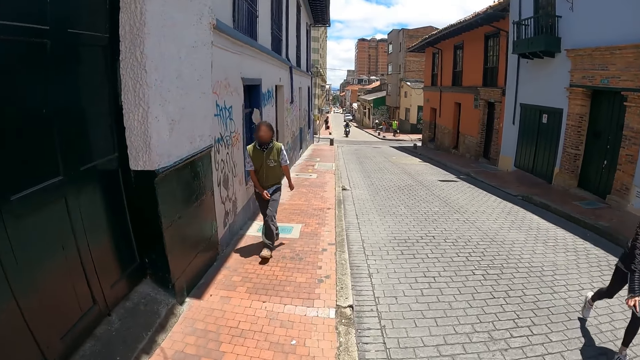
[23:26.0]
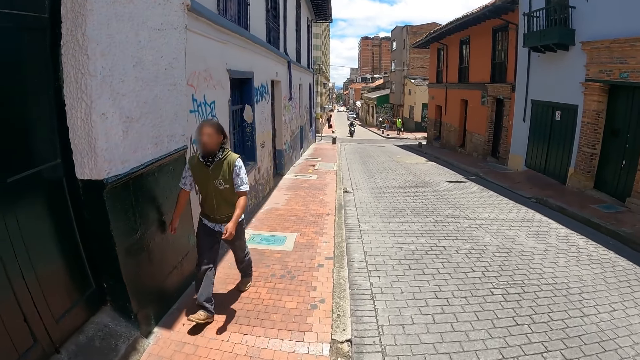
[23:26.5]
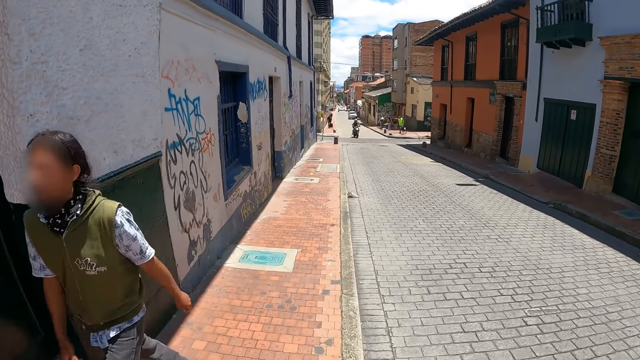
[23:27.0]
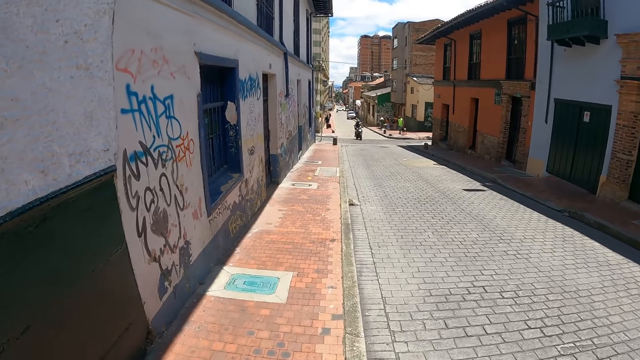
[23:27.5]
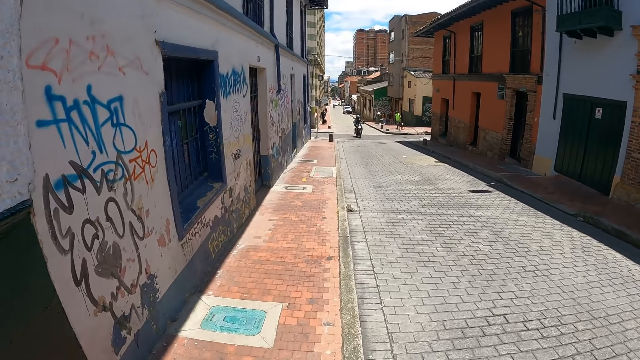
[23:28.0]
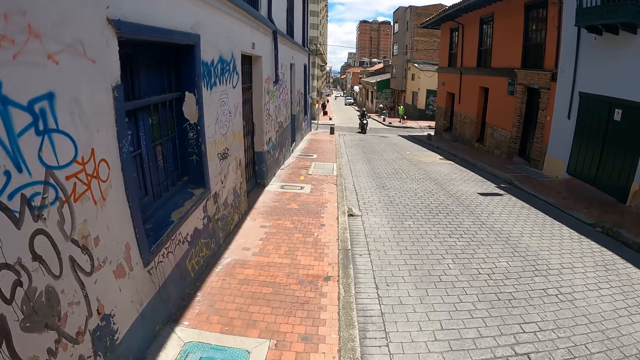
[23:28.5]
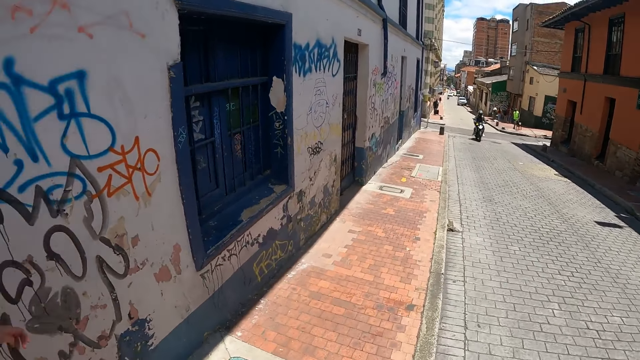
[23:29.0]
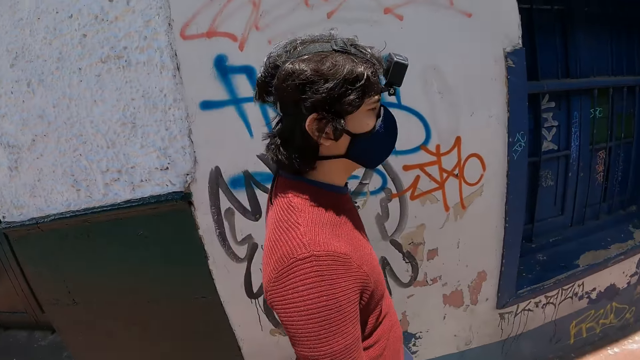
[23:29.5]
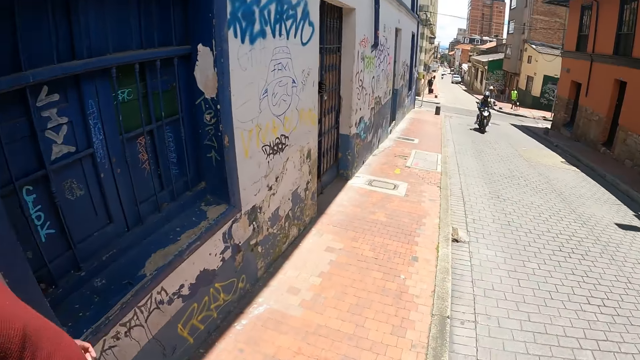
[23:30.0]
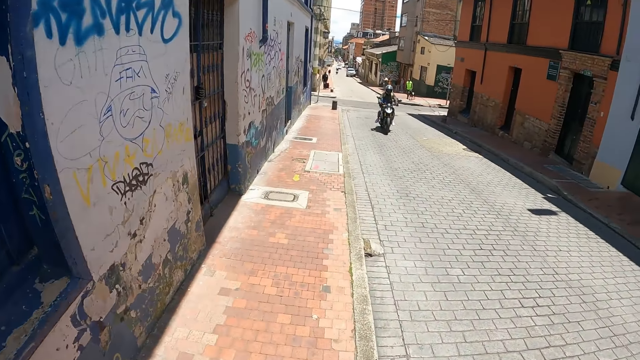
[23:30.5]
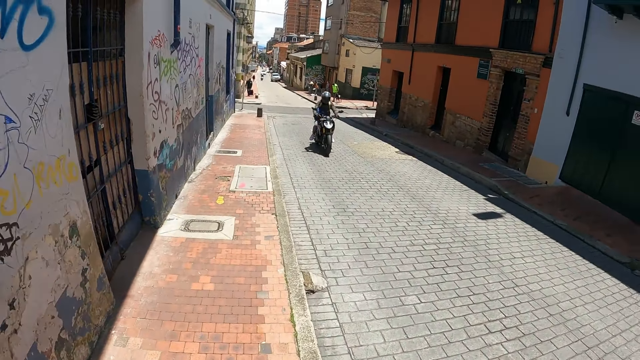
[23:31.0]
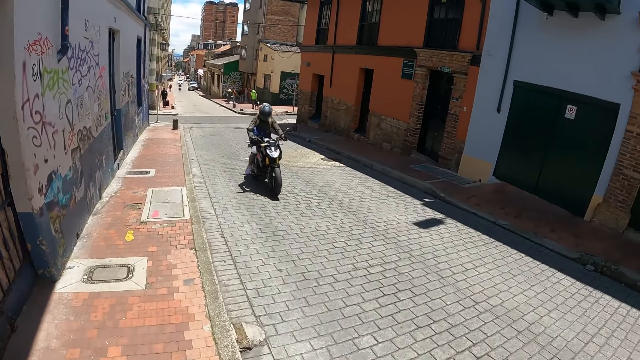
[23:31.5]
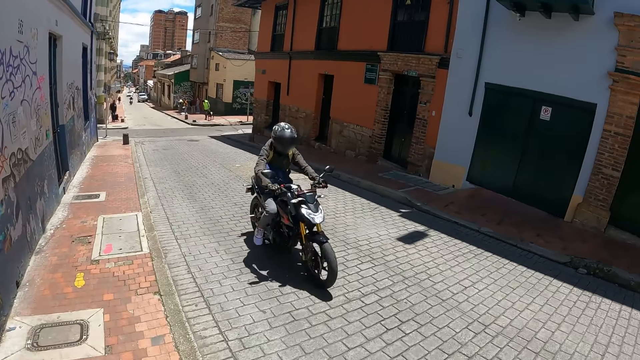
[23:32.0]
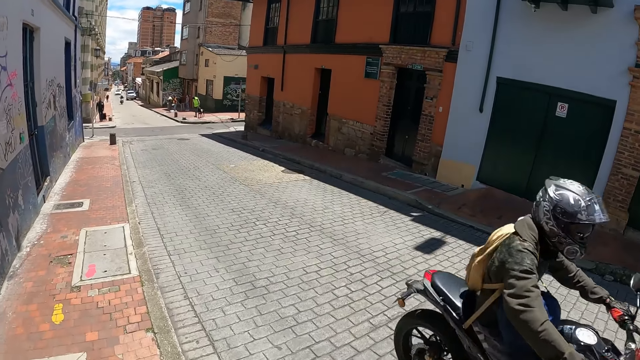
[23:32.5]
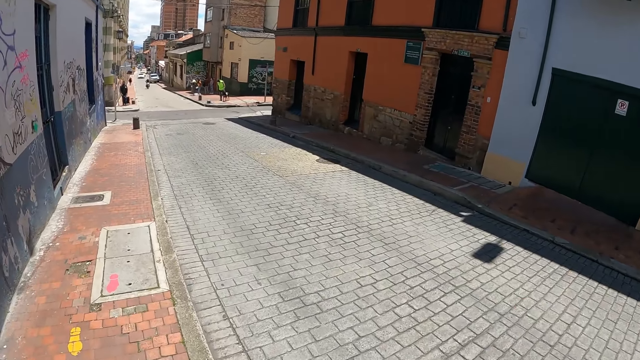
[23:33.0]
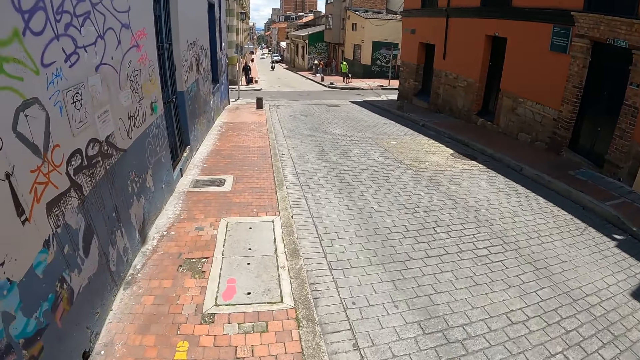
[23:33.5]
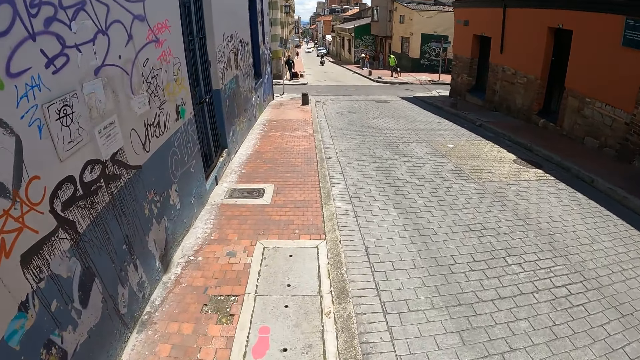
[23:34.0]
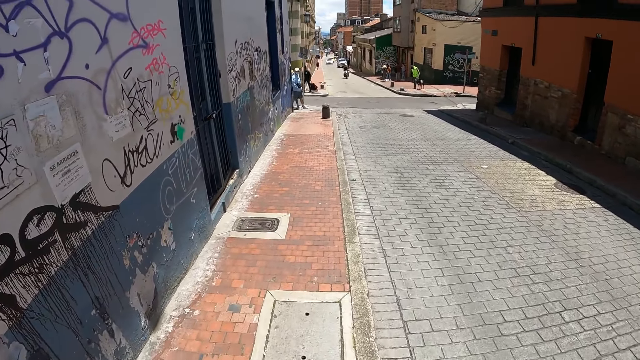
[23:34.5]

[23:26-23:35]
The camera wearer turns and walks along a street.

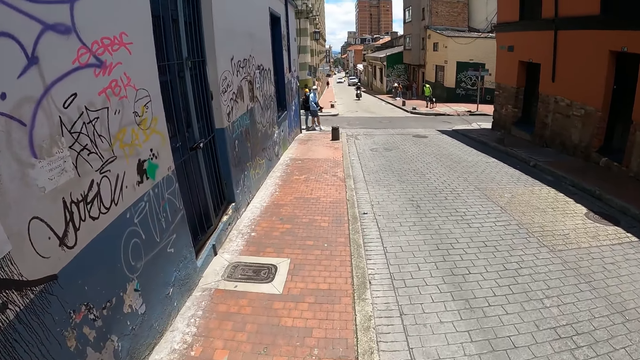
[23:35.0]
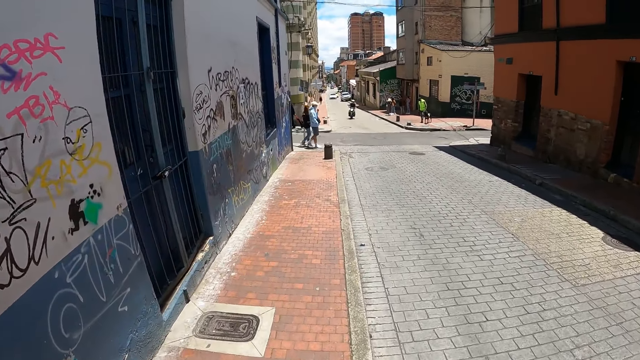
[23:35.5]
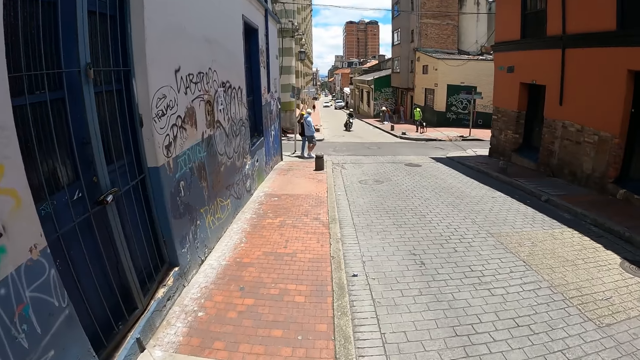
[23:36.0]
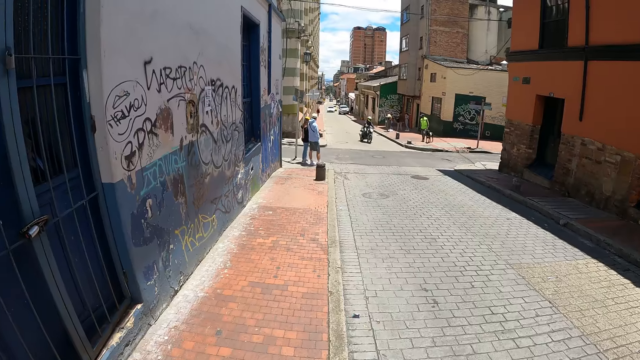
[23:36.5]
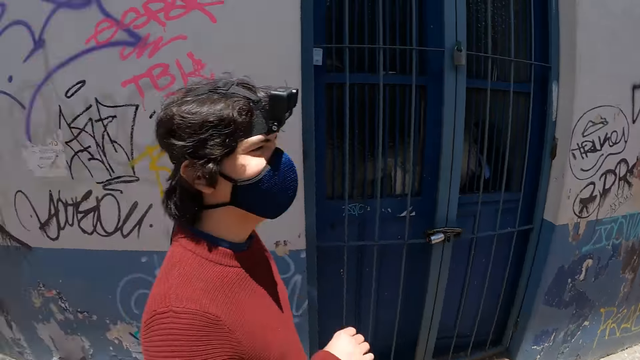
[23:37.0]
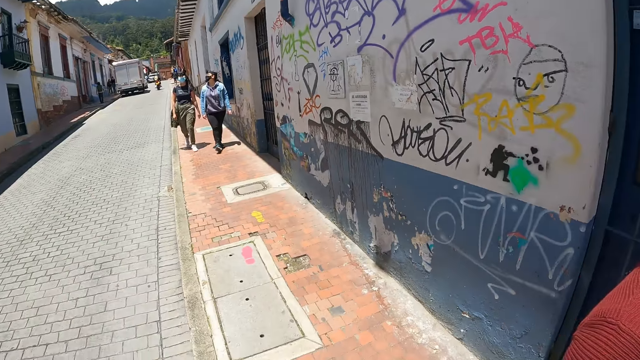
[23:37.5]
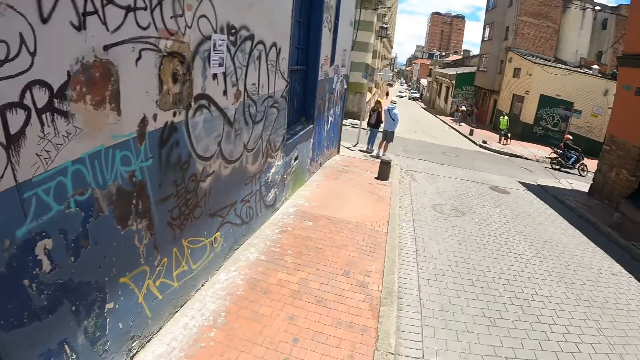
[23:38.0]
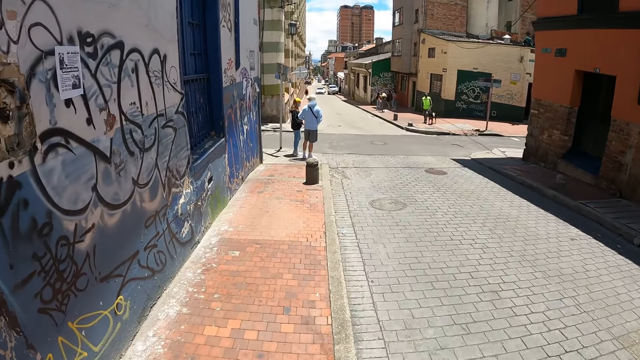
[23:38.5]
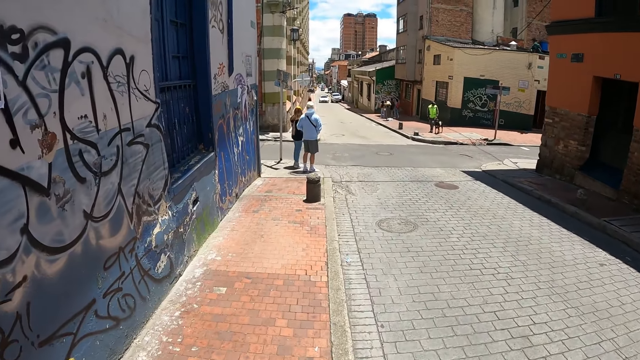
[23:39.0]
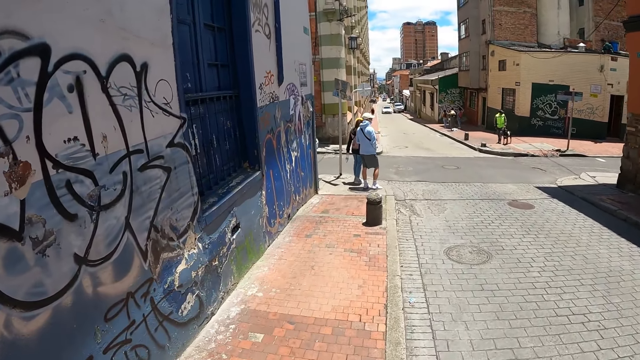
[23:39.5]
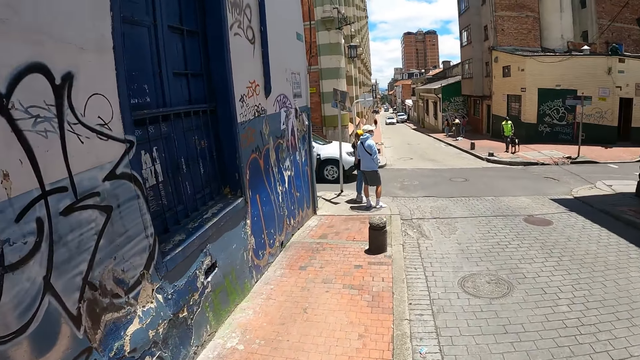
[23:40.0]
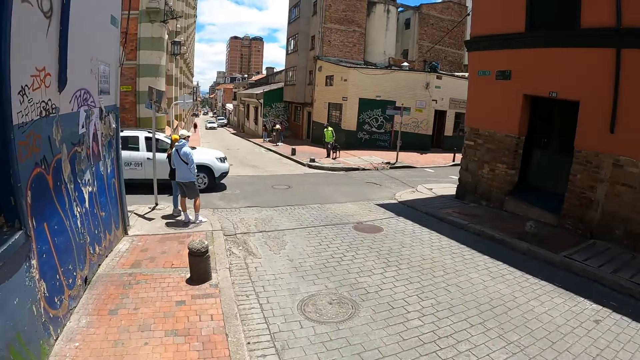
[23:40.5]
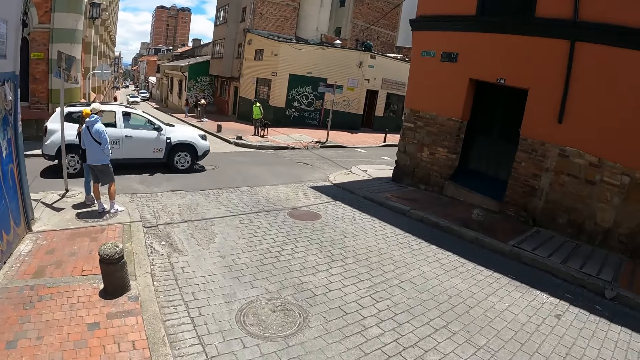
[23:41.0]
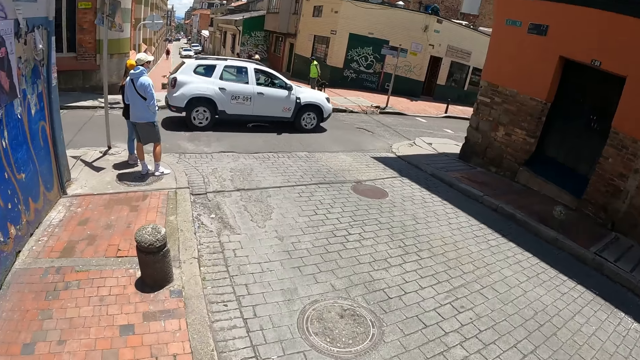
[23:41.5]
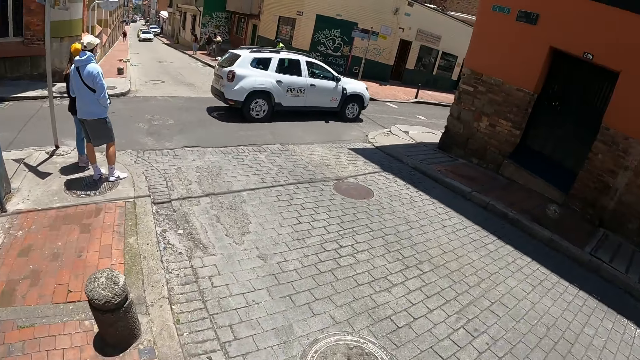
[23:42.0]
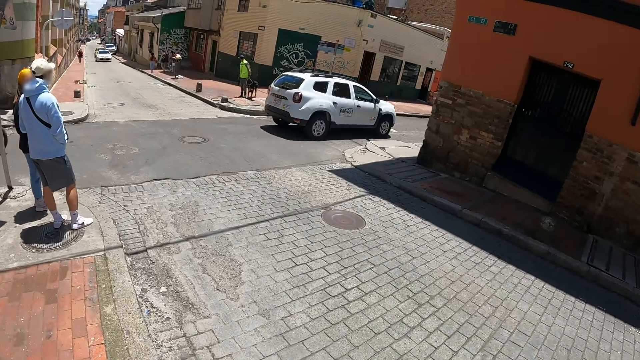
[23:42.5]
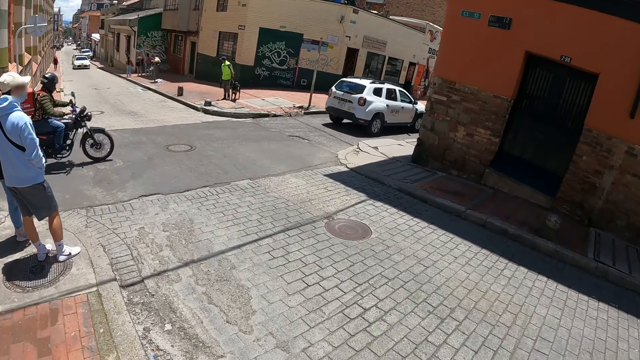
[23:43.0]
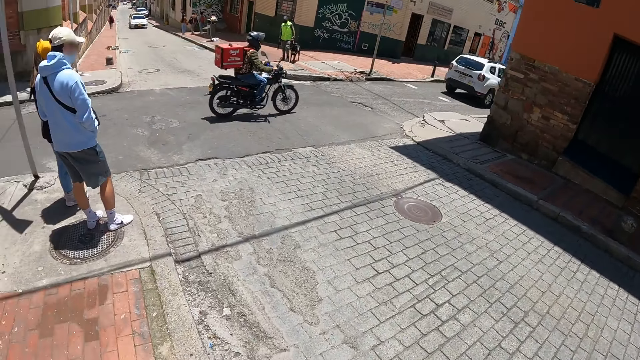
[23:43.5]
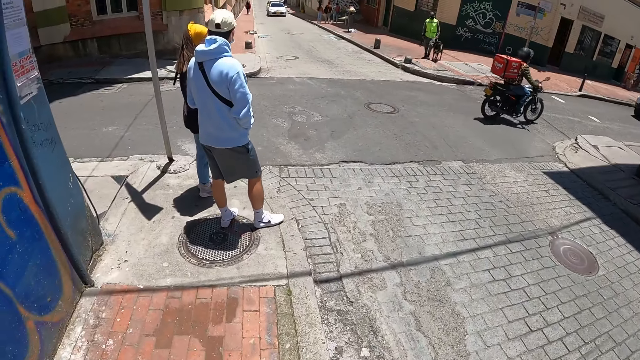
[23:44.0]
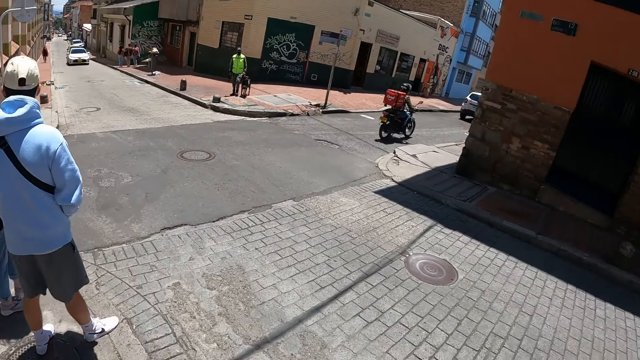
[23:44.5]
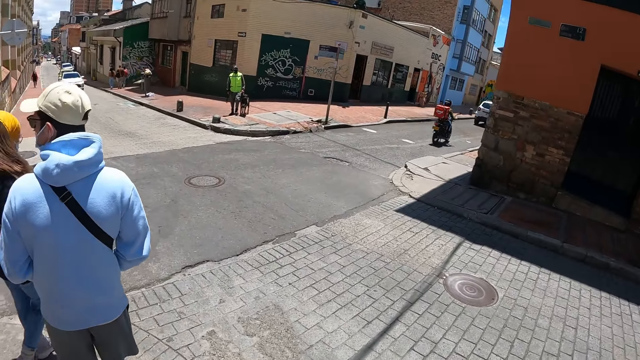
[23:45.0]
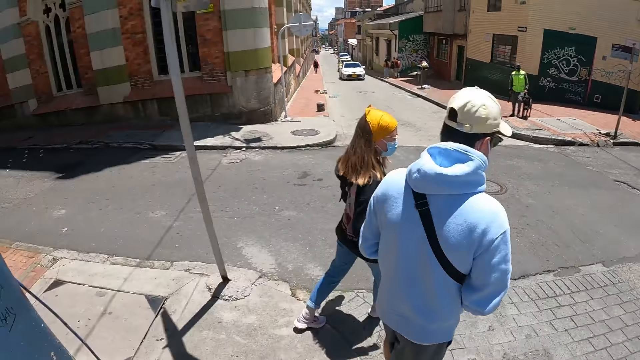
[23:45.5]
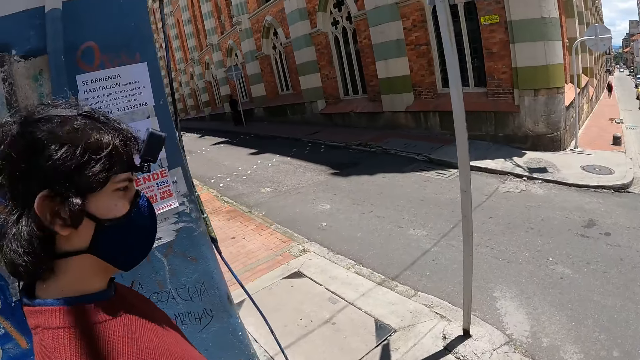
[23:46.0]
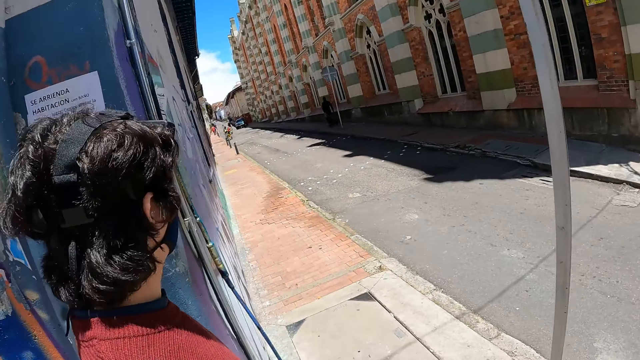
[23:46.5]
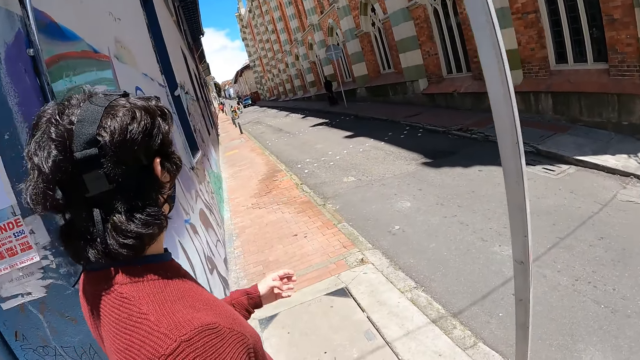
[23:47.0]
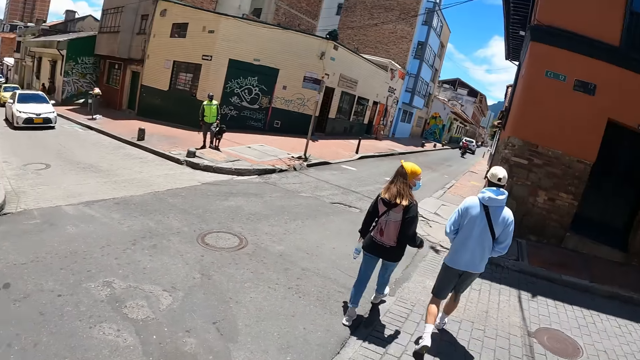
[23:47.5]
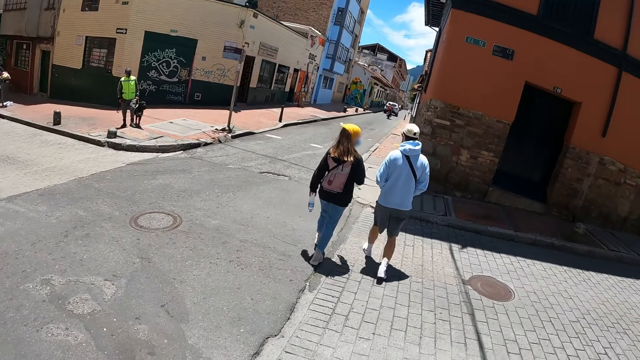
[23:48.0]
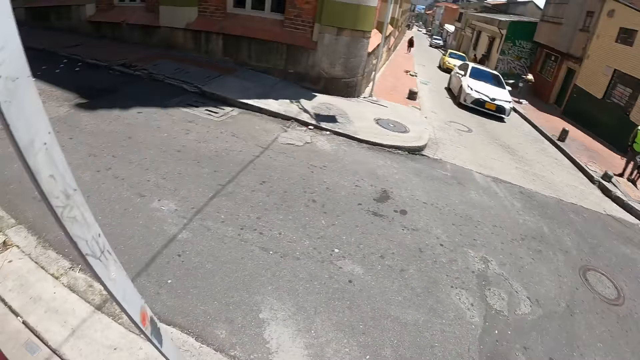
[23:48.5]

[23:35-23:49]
The camera wearer looks backwards. They turn and walk along a street. They turn. They look at the left and right sides of the road.
